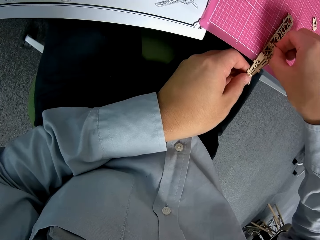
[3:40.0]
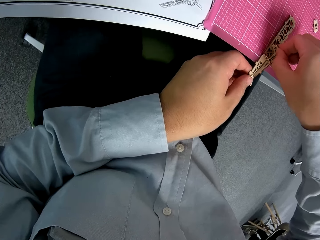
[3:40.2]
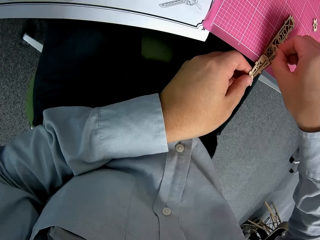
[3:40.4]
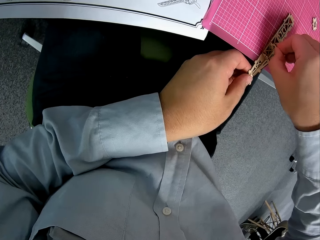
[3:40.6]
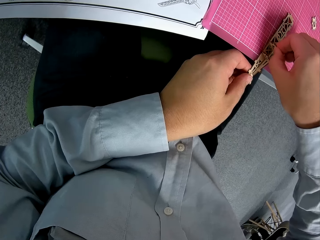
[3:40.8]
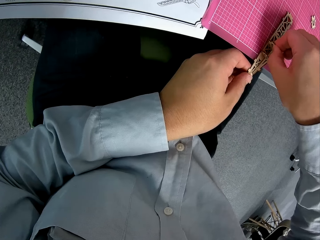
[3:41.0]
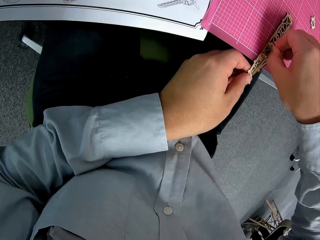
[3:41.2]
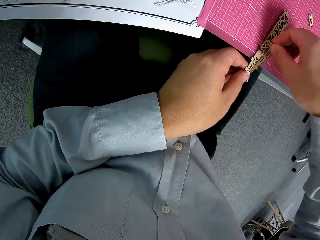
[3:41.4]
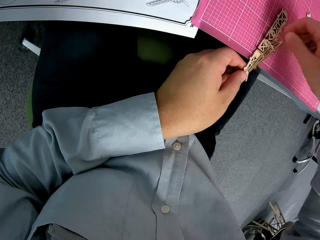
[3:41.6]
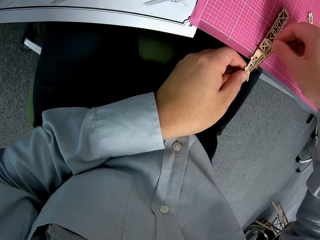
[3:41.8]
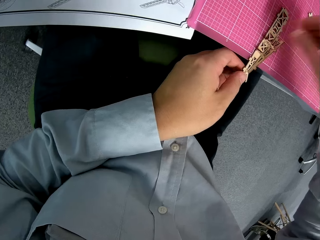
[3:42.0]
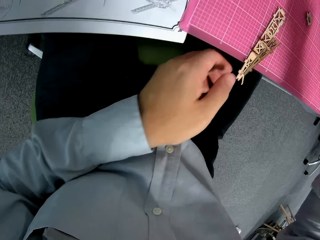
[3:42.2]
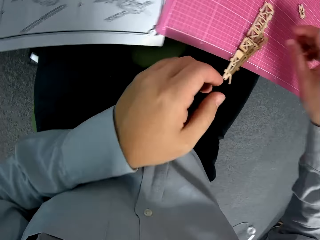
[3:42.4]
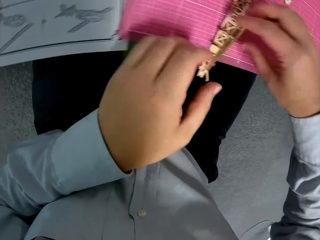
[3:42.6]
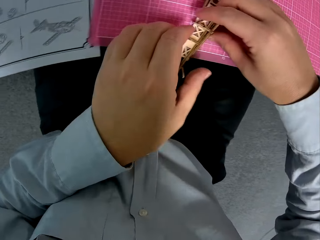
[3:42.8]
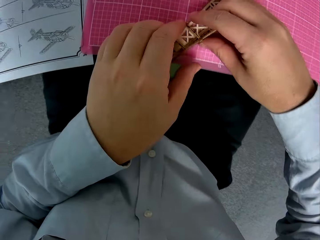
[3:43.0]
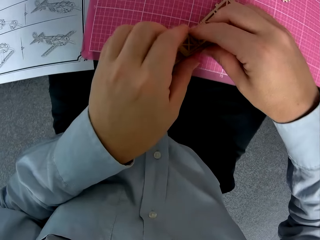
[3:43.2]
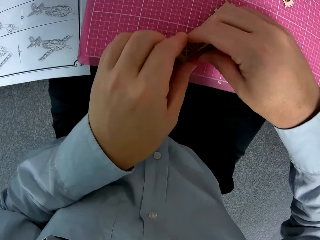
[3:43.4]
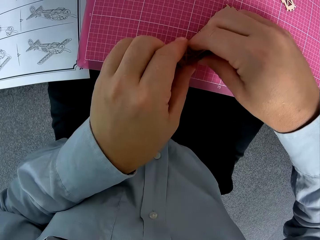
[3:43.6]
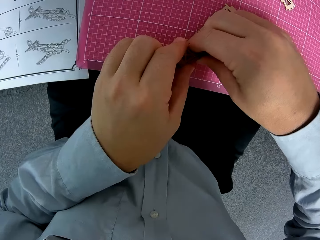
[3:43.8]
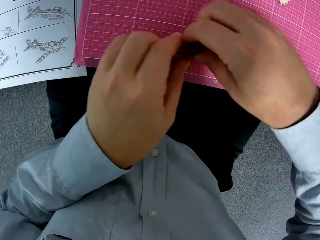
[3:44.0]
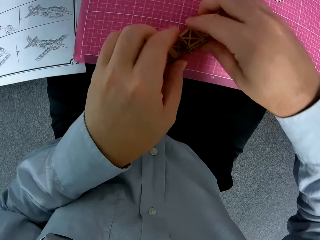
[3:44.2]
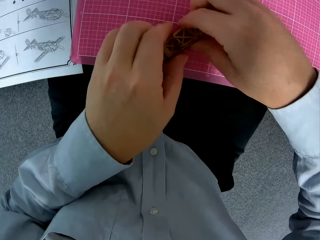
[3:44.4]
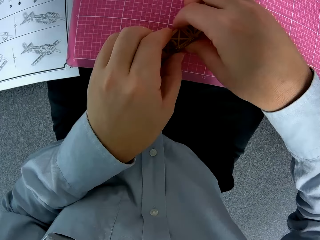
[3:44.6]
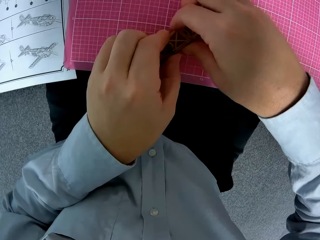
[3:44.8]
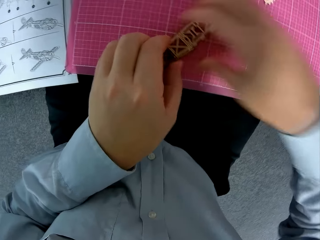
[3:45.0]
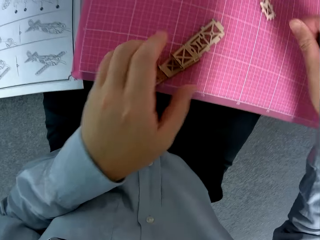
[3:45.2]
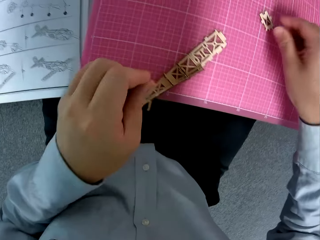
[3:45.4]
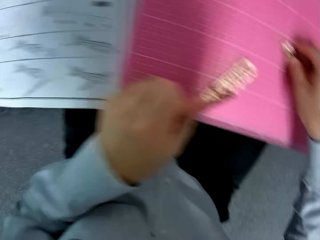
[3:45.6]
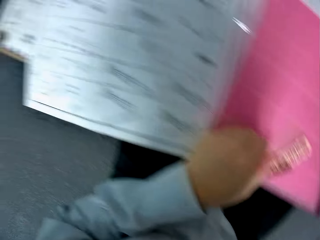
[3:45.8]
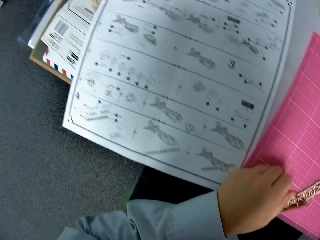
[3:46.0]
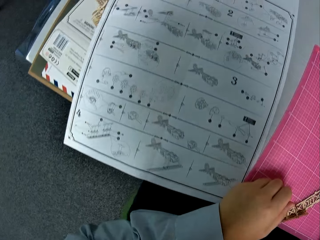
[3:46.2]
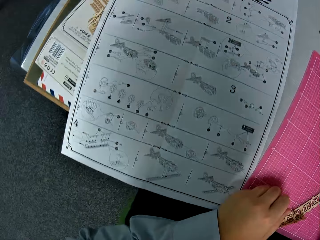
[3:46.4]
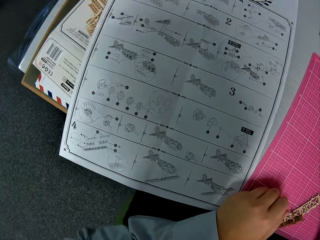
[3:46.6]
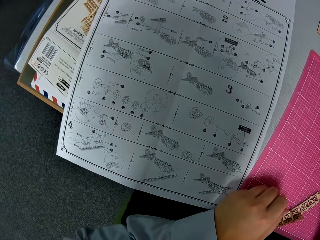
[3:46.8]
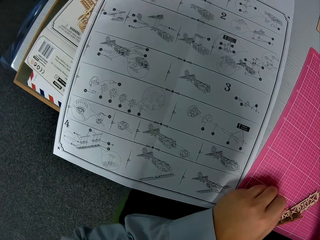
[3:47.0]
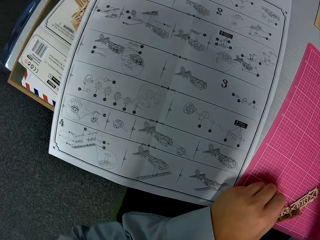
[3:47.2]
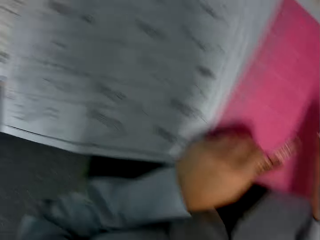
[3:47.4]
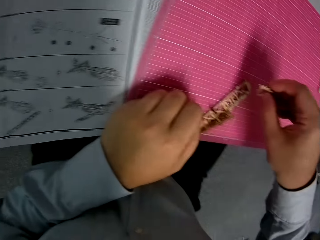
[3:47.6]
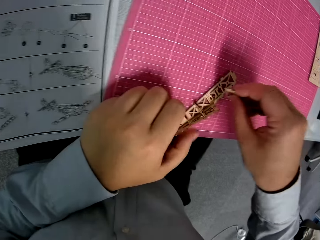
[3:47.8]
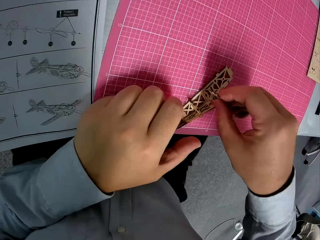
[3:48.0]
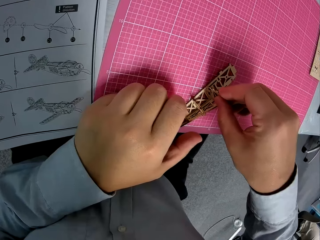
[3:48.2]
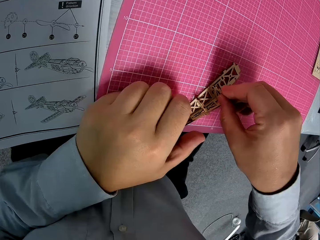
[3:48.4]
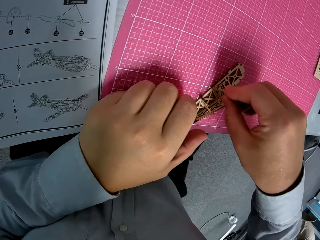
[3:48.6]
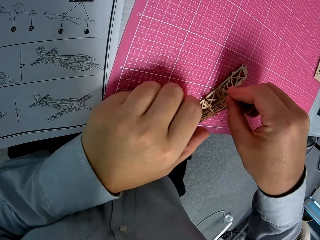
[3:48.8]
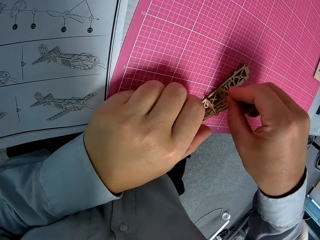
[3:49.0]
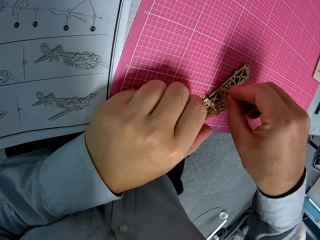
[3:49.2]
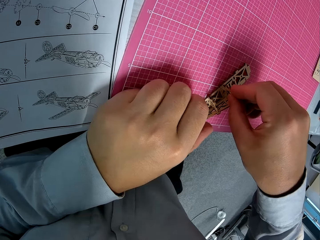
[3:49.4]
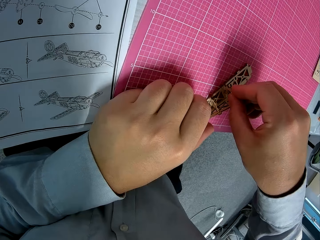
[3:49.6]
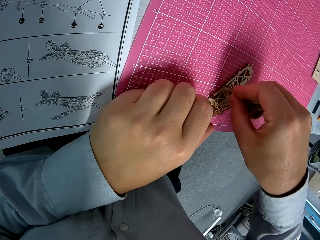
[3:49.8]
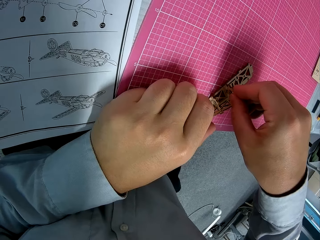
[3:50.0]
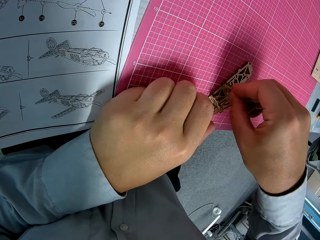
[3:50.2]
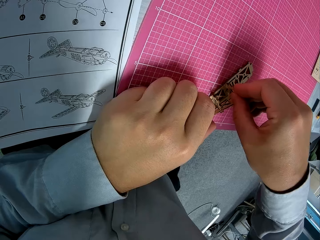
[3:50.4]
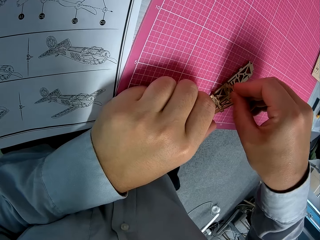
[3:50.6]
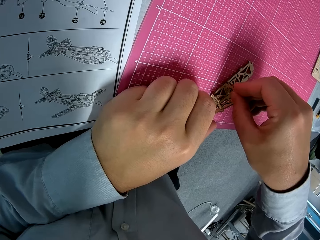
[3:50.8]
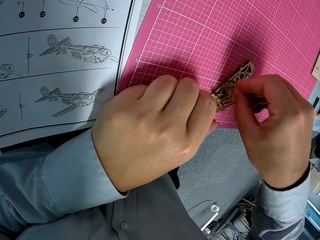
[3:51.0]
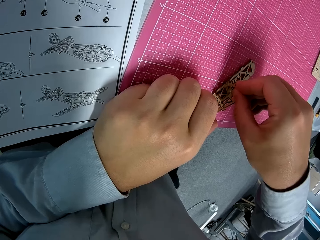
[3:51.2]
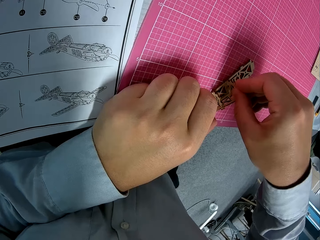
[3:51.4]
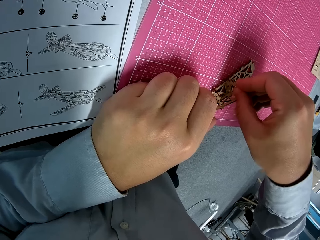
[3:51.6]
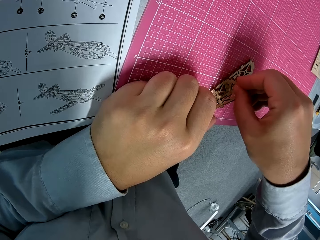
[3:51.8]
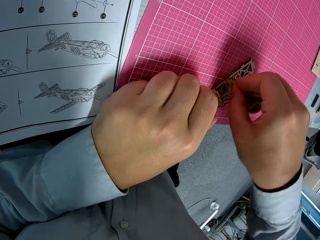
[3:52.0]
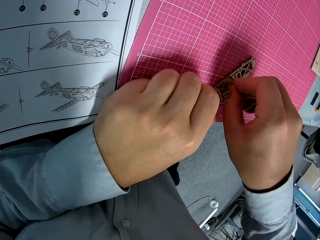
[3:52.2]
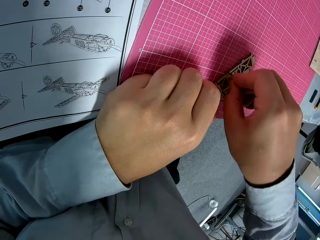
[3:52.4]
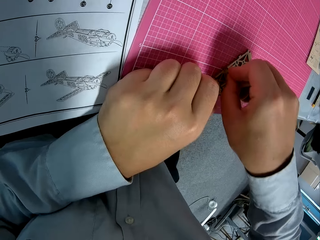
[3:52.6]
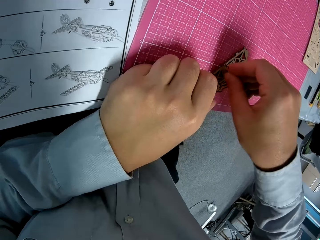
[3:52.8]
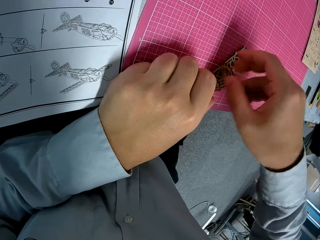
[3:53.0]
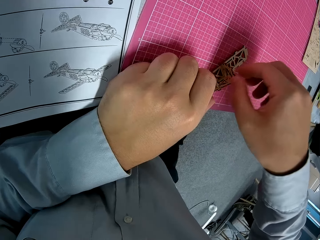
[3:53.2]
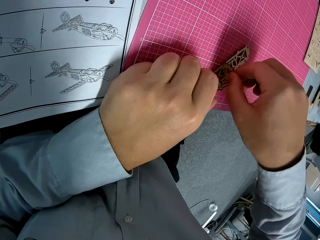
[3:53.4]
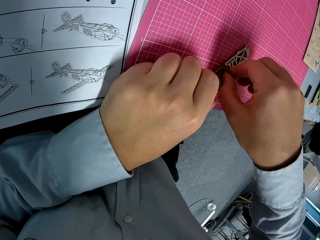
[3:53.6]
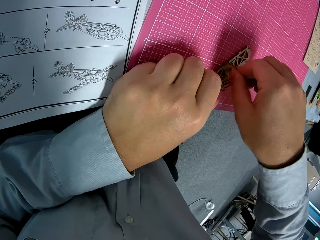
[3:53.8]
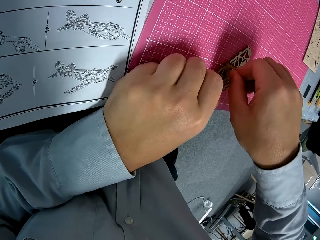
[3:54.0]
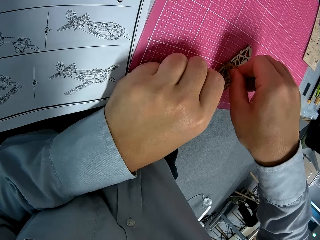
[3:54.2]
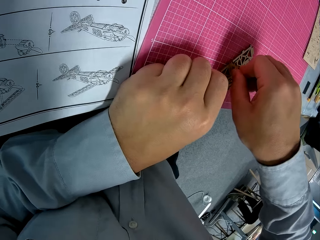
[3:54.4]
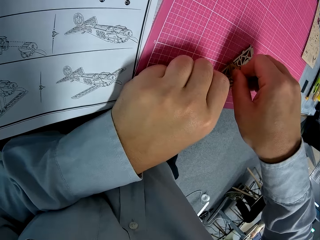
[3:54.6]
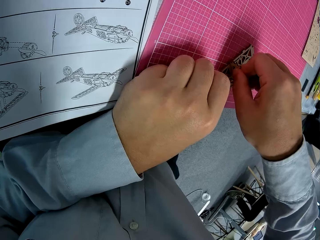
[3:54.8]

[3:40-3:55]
The camera wearer picks a piece of wood from the cutting mat. They turn around, look at the instruction paper, and turn around. A man sits on a chair. The camera wearer fixes a piece of wood on something. Another man sits on a chair.

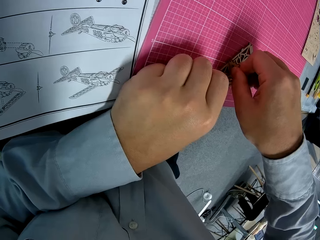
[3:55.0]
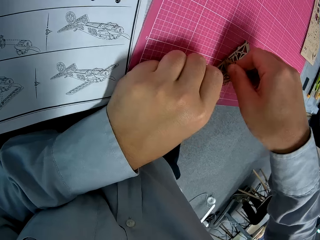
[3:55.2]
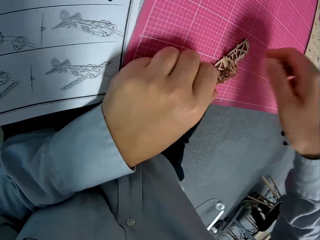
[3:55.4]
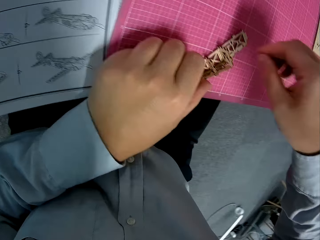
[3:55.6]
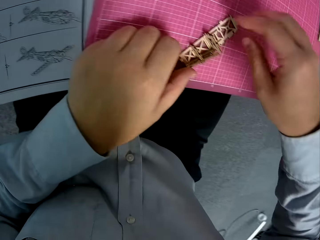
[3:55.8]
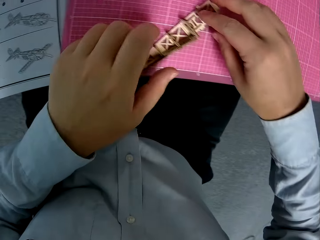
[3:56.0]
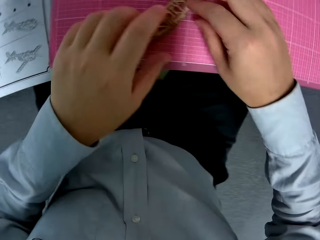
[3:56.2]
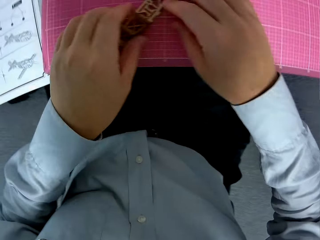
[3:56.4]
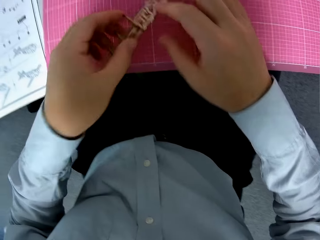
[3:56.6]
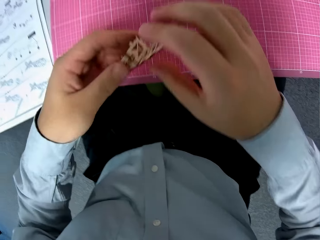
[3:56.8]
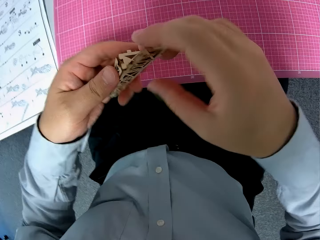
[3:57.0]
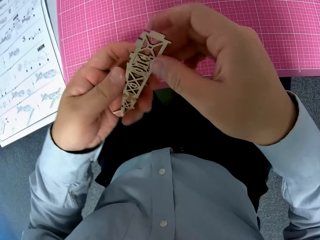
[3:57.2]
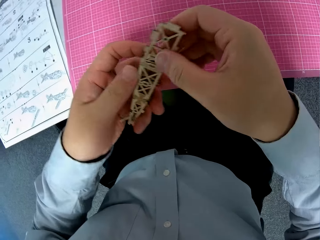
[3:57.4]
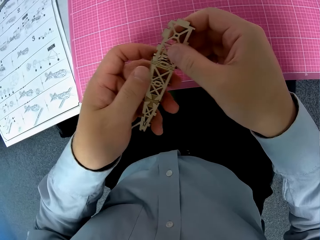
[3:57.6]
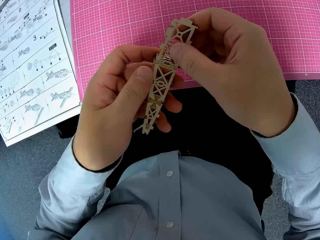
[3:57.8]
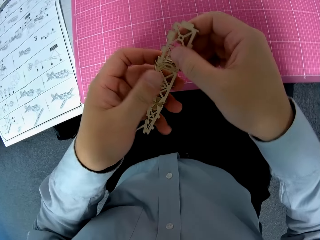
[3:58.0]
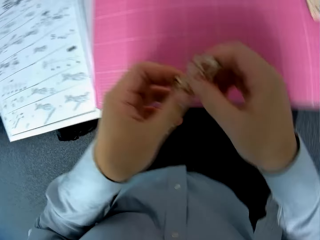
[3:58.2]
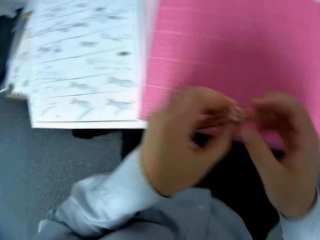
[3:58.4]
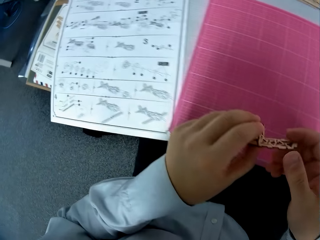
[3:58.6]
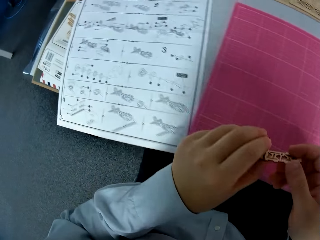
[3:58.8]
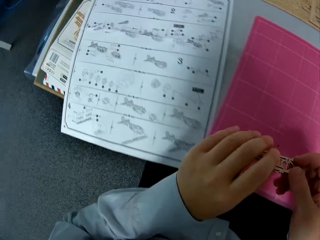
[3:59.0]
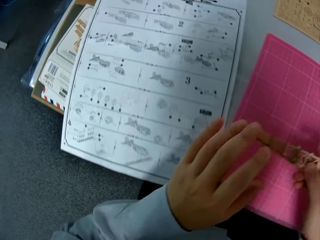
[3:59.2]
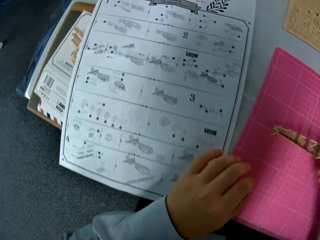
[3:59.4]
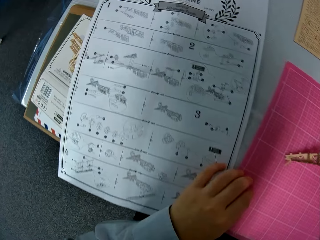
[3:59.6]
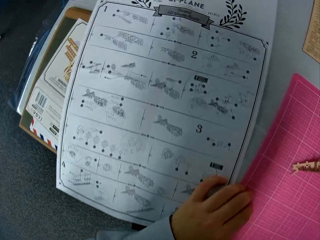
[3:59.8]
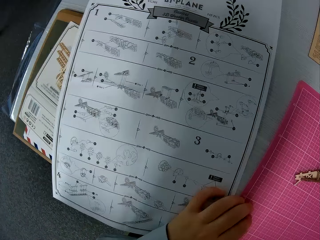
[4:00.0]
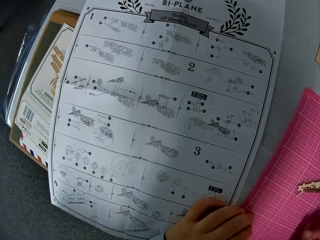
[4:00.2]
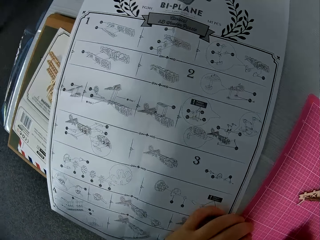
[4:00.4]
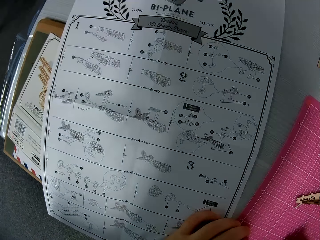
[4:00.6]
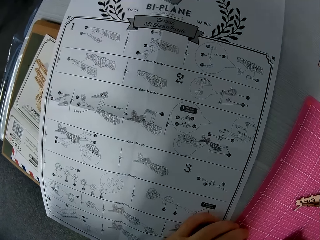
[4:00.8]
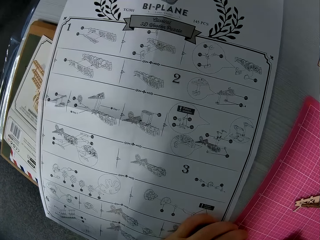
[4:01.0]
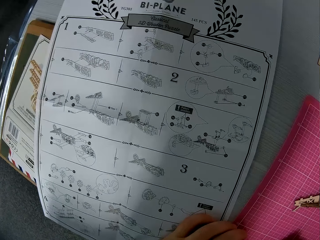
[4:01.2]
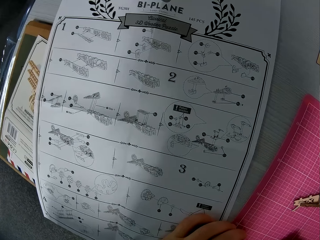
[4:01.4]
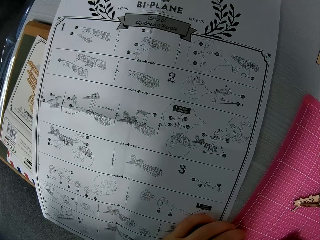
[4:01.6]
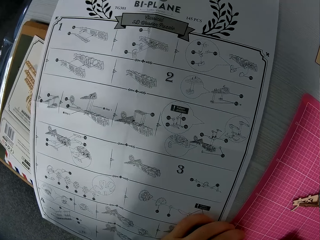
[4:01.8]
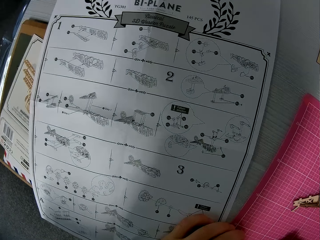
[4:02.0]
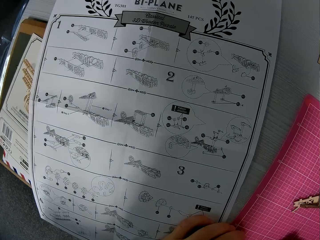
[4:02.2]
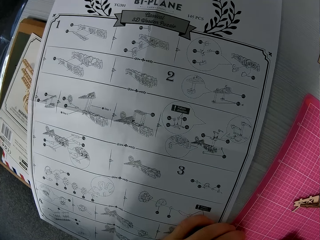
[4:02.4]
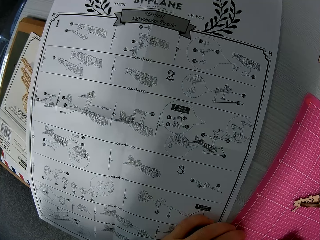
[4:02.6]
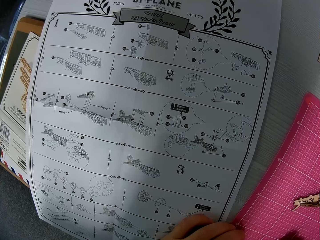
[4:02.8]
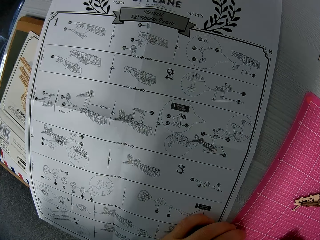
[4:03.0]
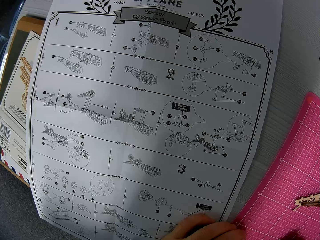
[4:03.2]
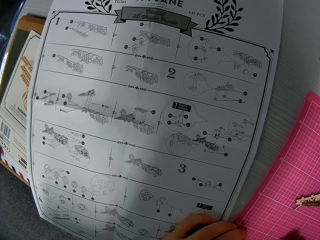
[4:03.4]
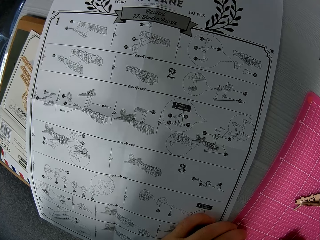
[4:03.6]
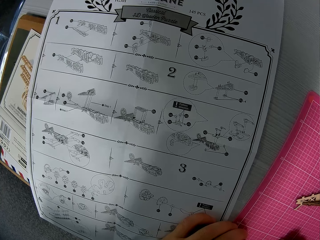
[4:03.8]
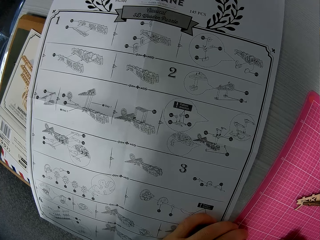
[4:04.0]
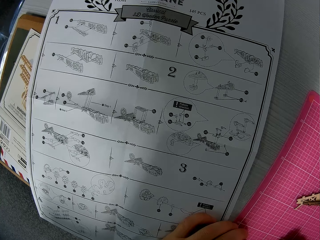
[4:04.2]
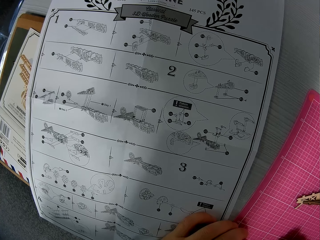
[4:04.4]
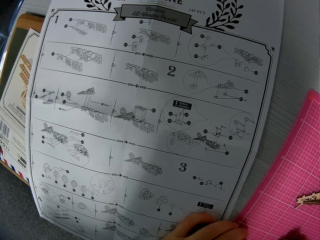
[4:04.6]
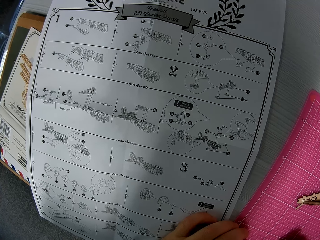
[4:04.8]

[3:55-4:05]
The camera wearer lifts something from the cutting mat. They look at something, turn around, look at the instruction paper, and hold the table. They drop the piece of paperwork on the table.
